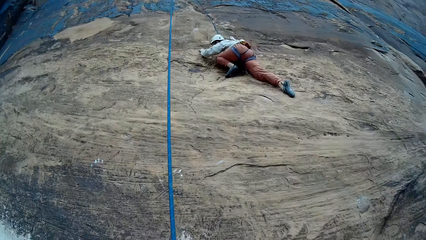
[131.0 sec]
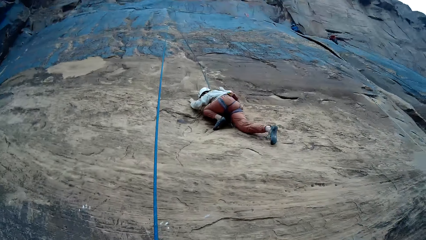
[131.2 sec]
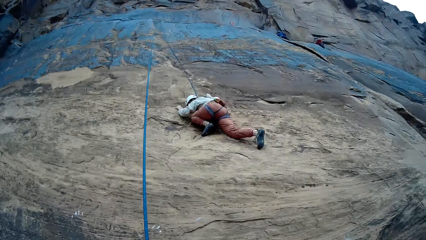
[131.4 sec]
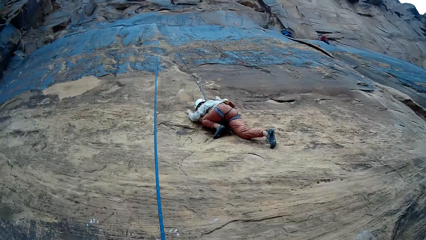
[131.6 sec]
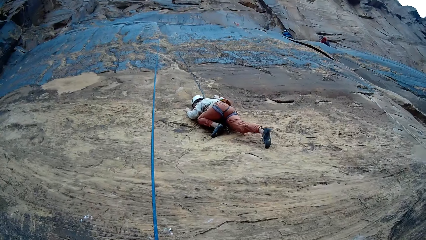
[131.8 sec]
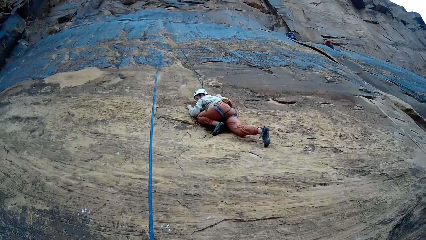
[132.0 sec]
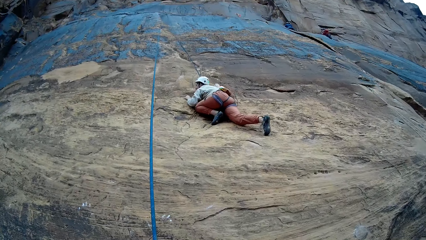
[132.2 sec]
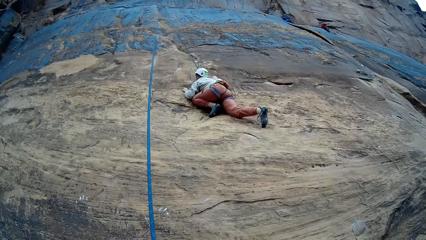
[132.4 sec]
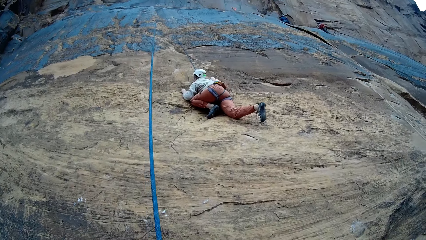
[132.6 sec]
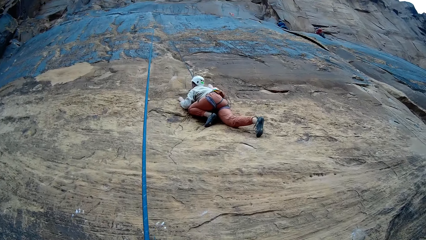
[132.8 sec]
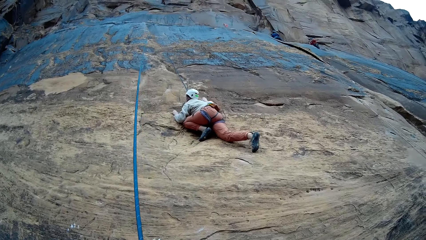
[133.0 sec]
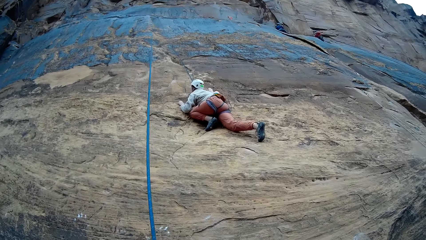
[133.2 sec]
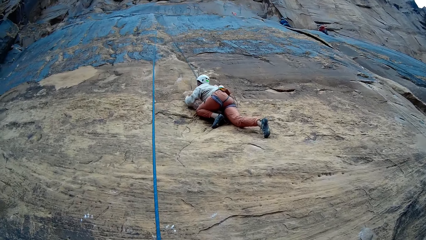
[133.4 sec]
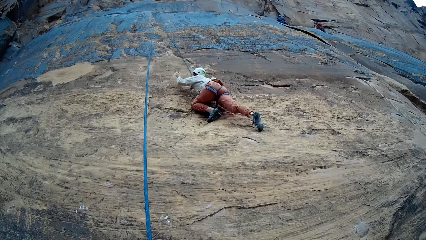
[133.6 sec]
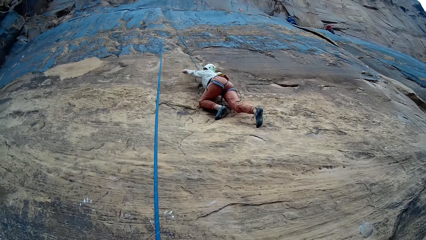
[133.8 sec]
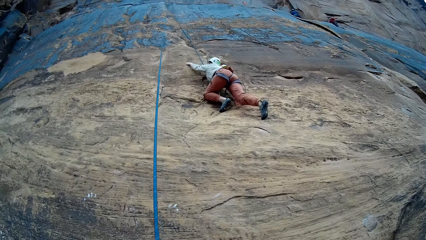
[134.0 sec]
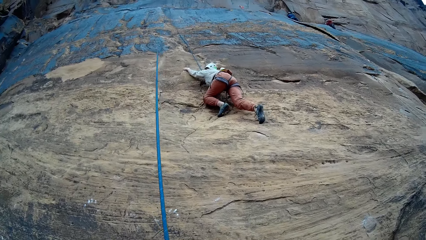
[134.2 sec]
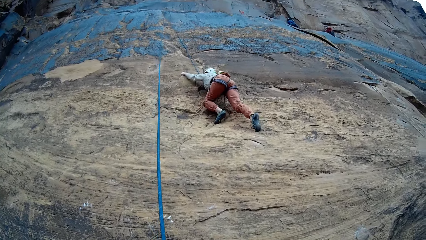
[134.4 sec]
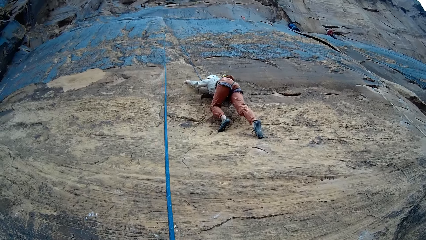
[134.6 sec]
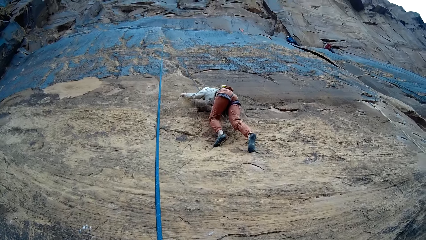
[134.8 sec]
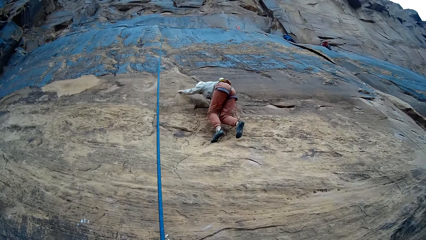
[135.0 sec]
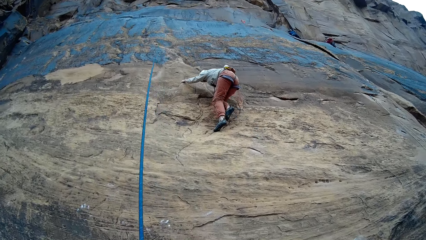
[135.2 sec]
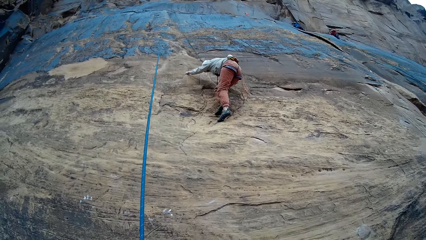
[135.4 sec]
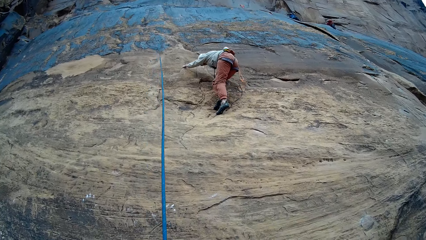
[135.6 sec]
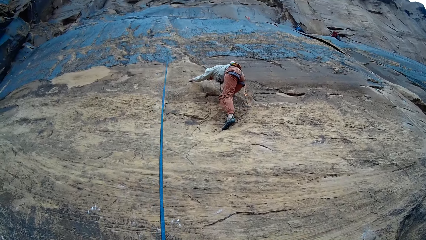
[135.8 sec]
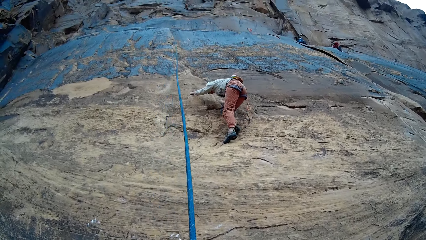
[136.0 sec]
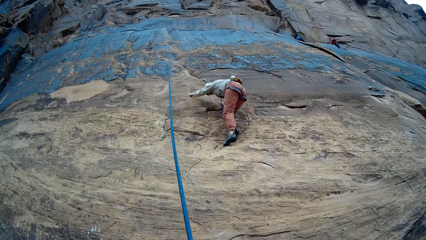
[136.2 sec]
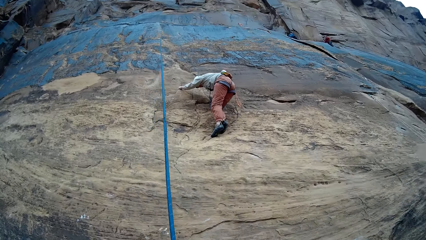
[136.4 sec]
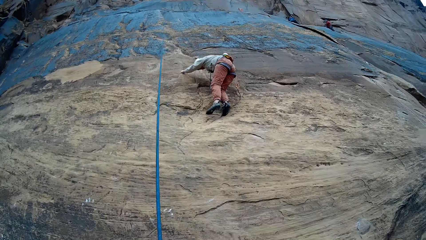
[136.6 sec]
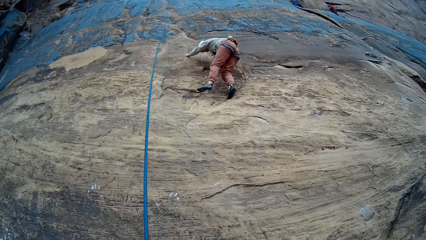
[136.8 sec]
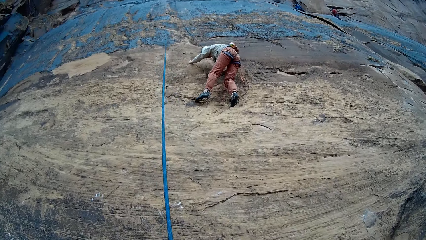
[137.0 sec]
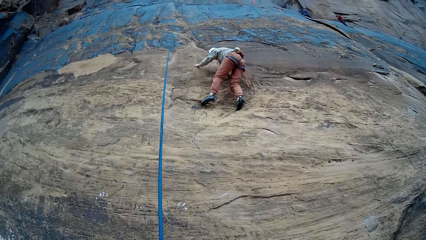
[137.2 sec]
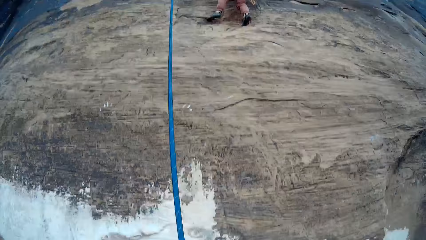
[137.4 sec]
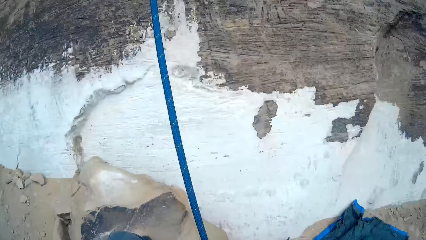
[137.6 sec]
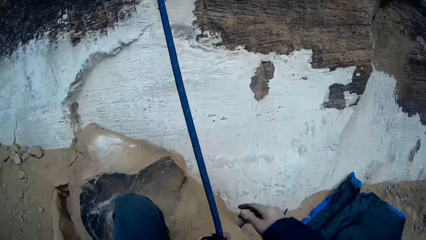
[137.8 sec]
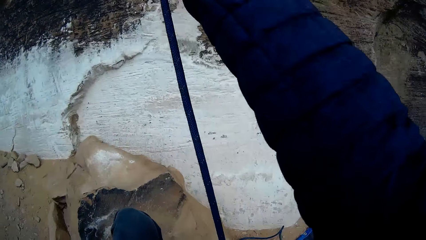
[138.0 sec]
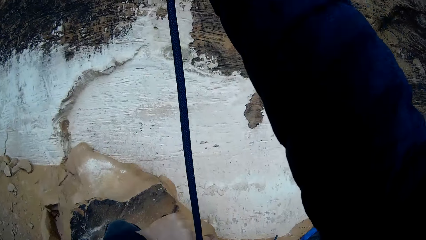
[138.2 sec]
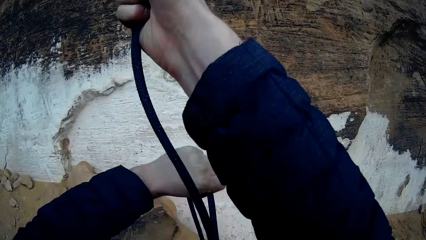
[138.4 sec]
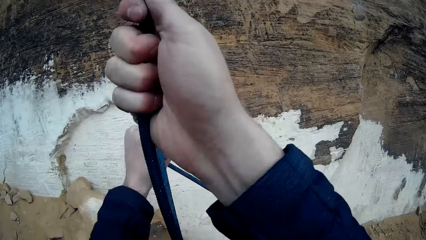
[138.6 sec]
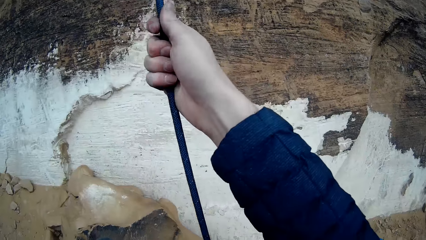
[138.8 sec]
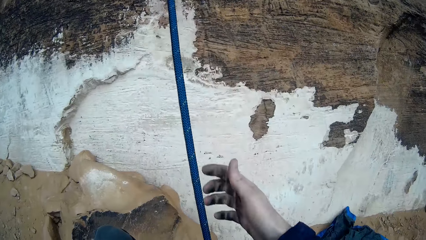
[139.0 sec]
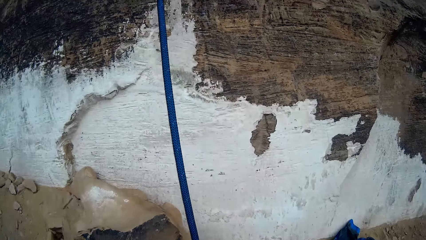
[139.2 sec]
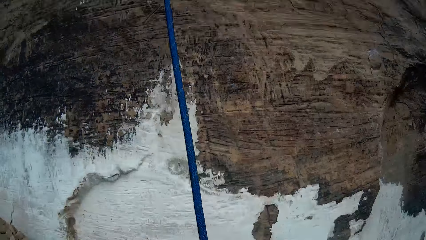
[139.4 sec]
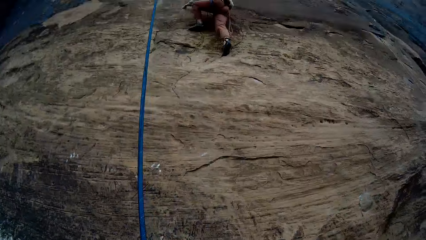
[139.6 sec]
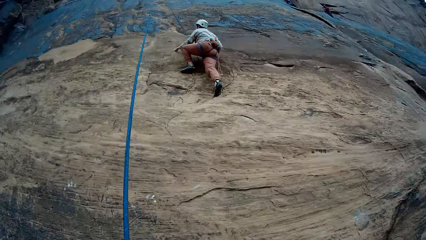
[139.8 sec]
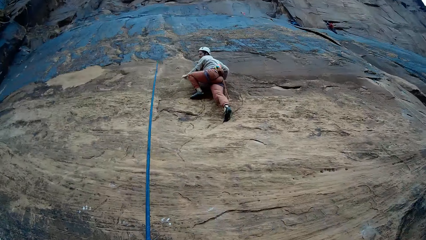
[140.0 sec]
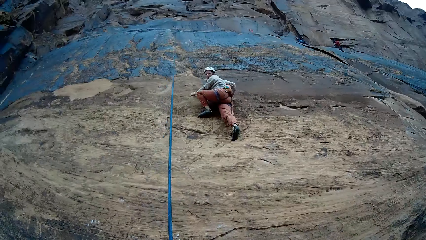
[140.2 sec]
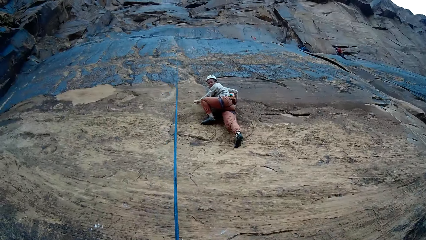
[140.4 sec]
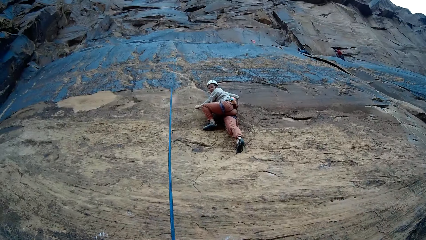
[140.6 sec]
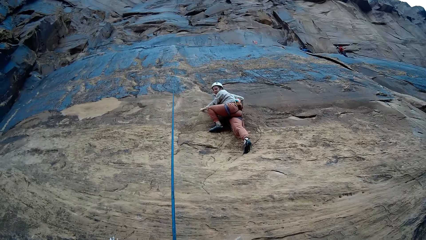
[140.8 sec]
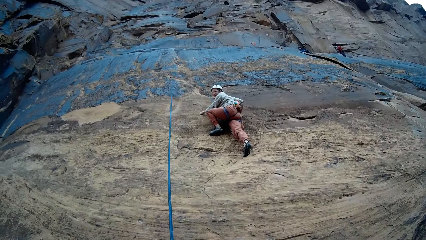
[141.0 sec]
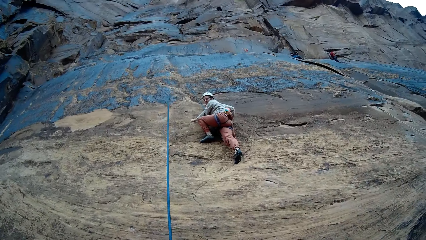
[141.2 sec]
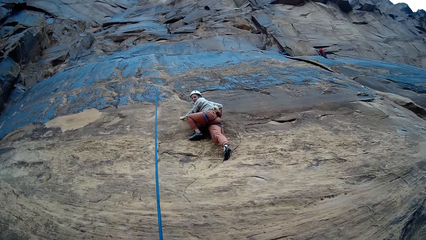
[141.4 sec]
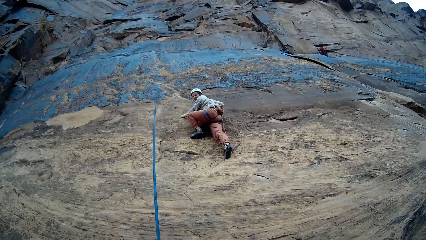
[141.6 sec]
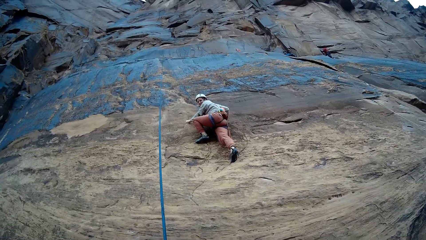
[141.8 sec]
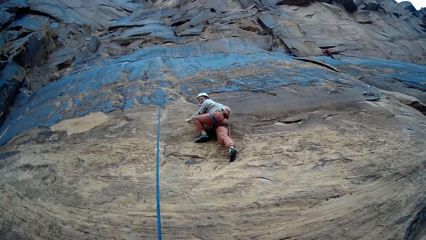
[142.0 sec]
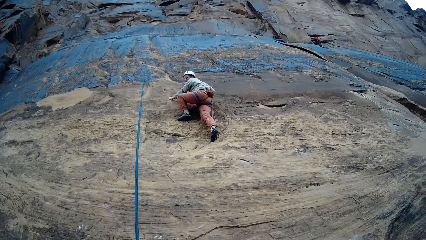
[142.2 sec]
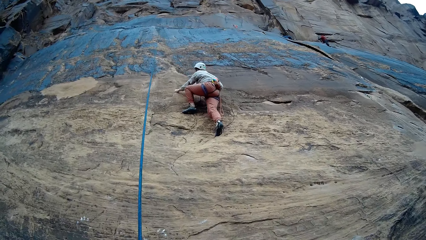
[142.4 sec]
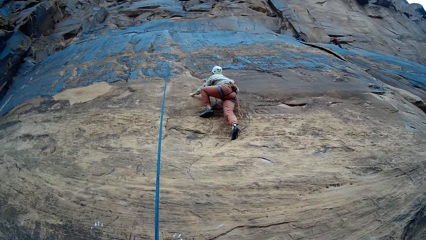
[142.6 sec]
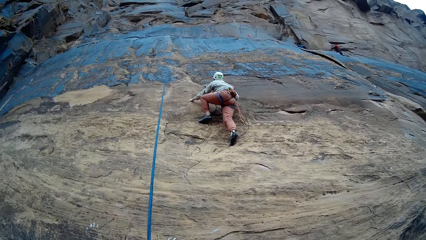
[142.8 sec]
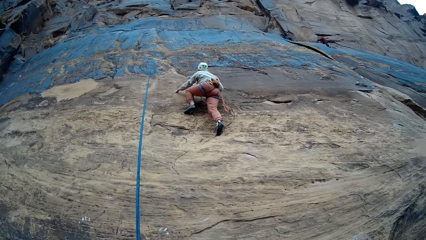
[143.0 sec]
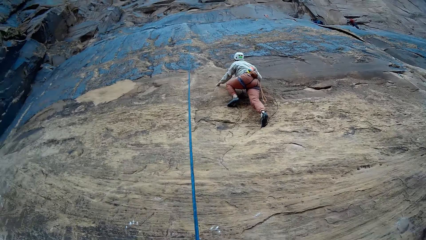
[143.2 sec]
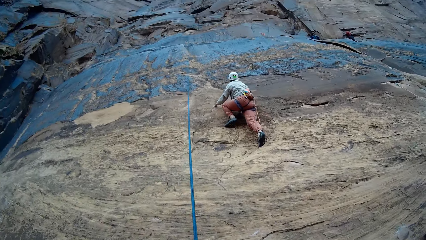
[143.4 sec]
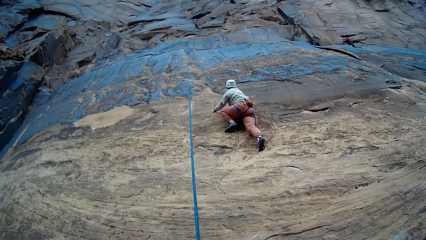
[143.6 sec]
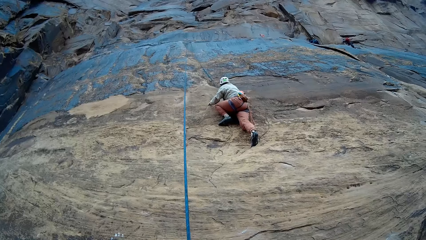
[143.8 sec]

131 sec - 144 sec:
The camera wearer stares at a person climbing the mountain. They adjust the set rope on the mountain with both hands.

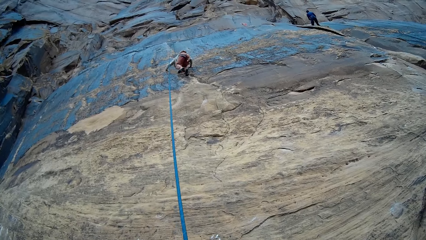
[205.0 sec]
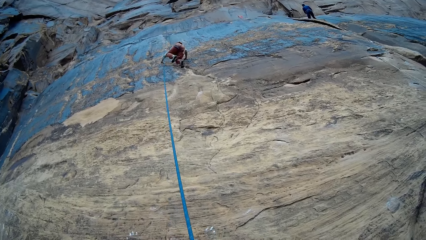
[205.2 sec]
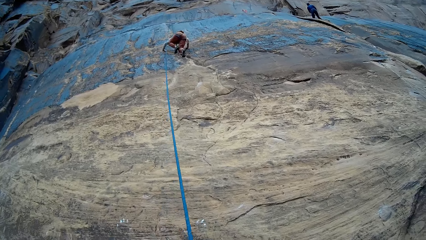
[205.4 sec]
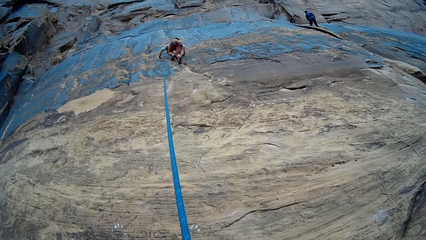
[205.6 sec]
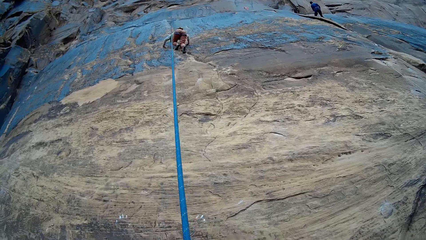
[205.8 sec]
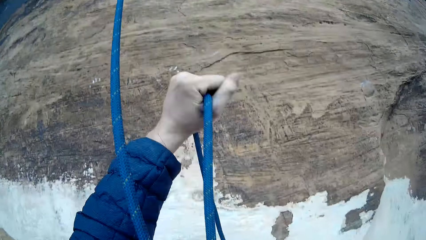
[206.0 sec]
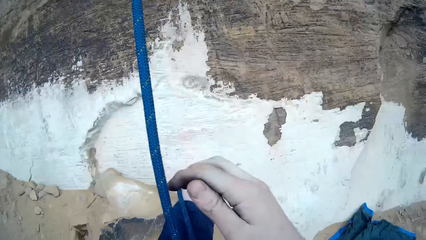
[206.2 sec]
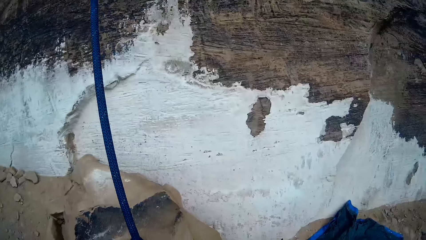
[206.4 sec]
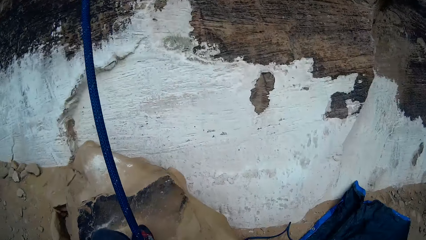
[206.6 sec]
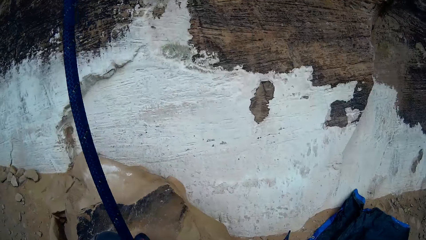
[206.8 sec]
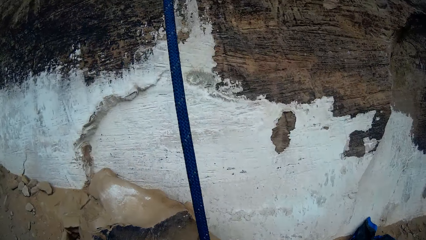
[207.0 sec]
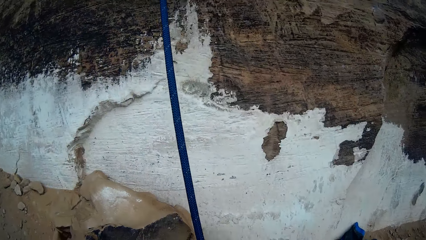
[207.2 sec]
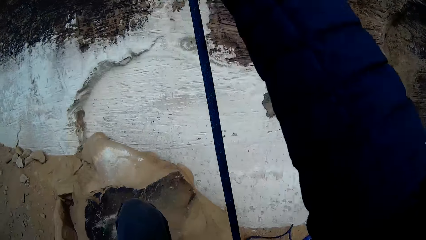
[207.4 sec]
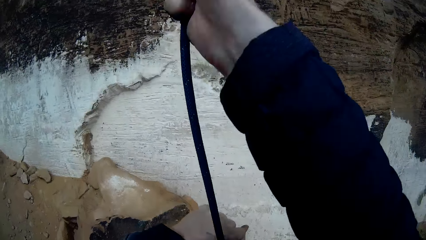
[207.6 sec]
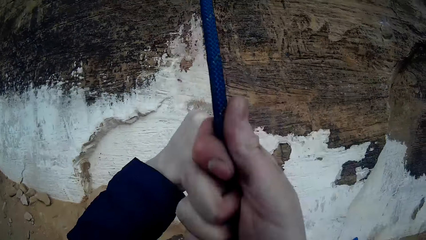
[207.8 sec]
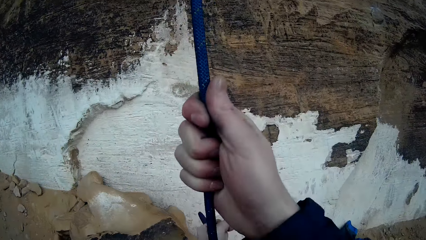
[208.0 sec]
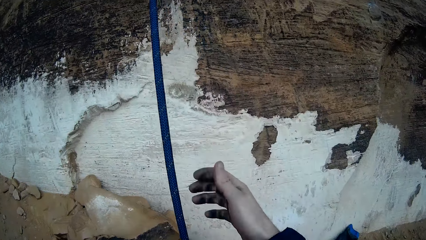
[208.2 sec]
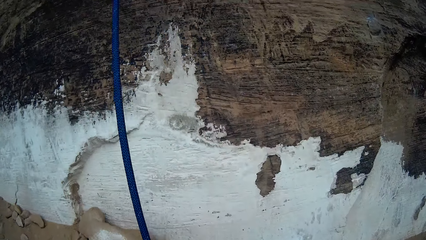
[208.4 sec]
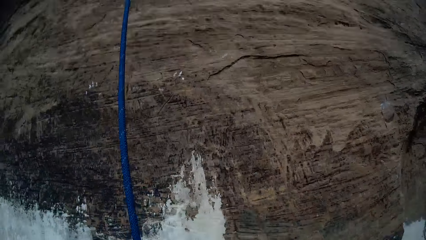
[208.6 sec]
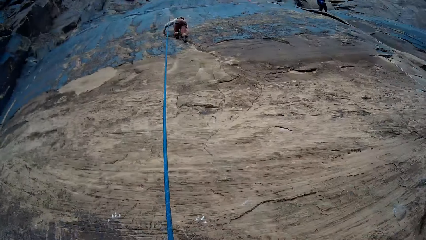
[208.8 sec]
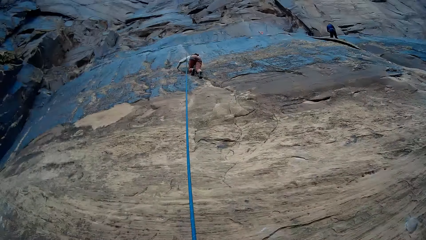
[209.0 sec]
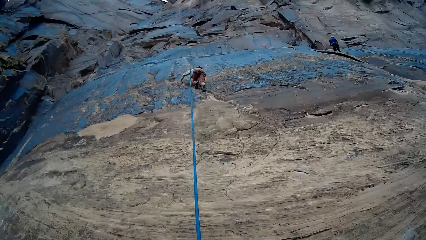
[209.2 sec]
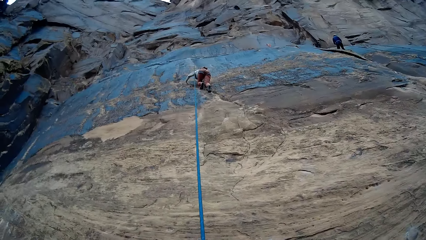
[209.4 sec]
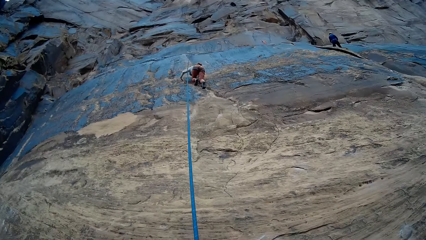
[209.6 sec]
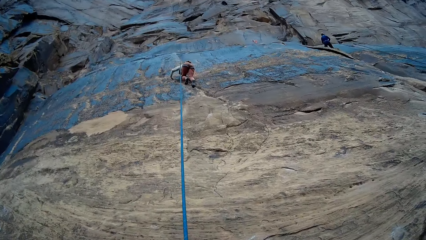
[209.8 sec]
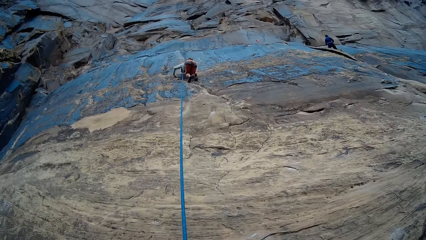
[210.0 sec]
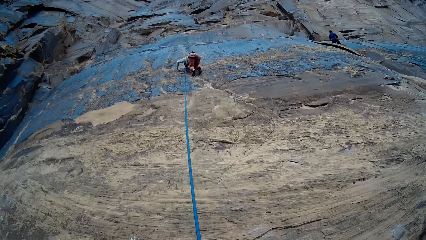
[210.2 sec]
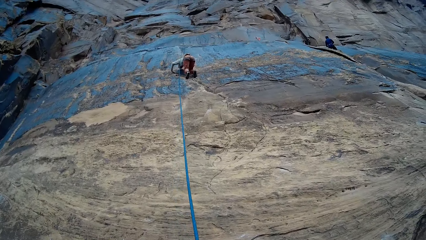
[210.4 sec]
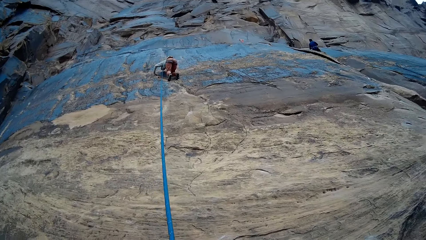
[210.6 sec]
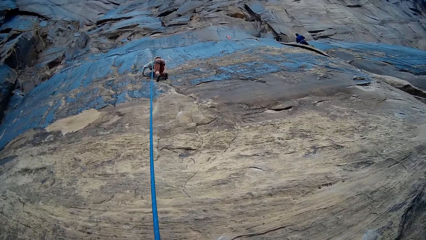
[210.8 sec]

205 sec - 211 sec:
The camera wearer holds the rope. They stare at a person climbing the mountain.
